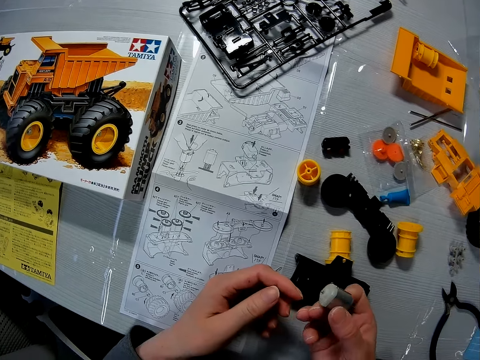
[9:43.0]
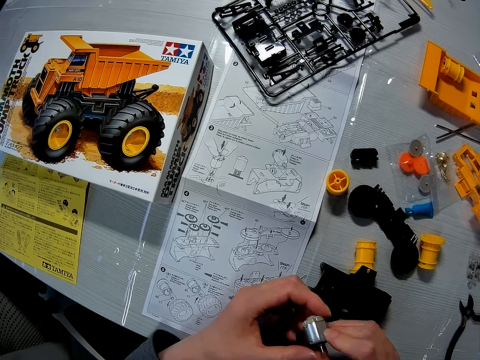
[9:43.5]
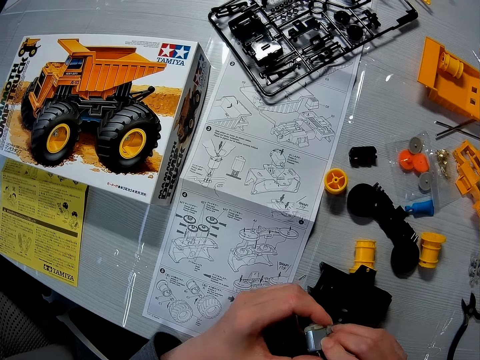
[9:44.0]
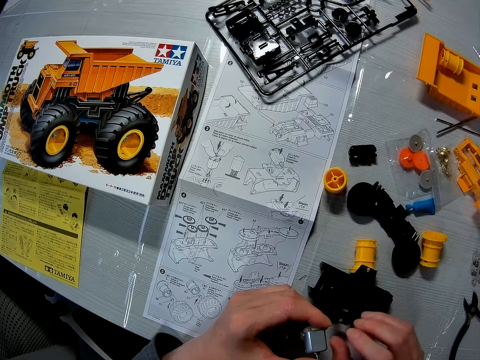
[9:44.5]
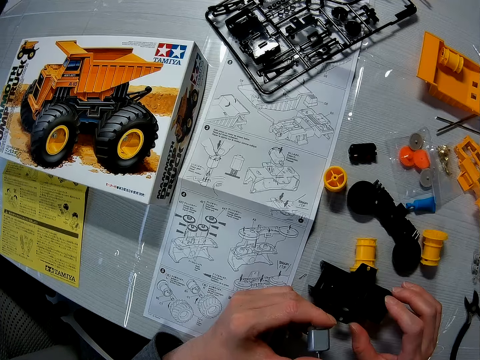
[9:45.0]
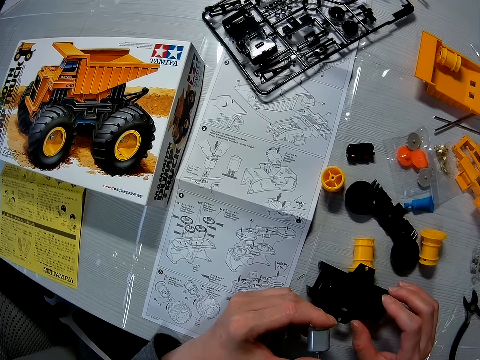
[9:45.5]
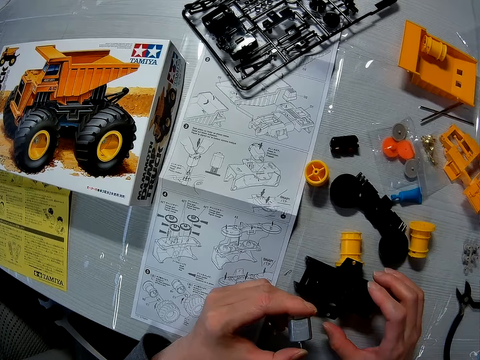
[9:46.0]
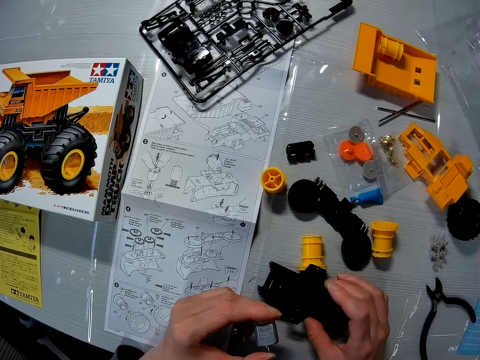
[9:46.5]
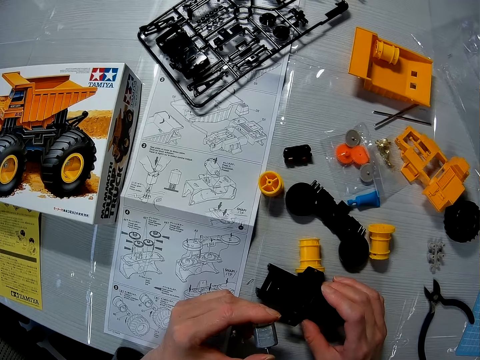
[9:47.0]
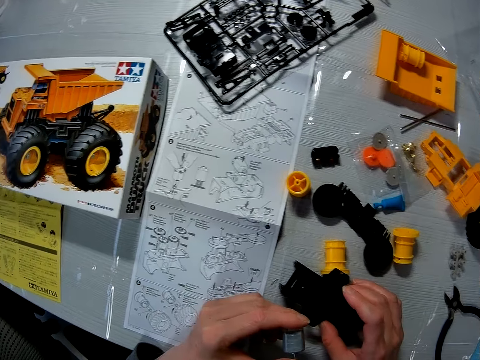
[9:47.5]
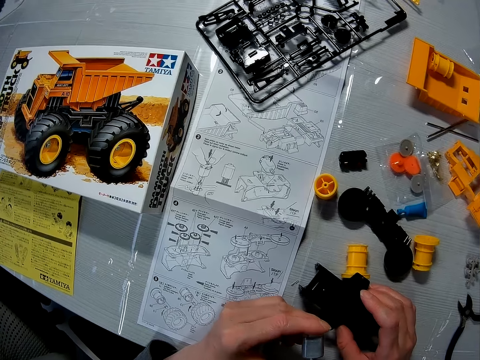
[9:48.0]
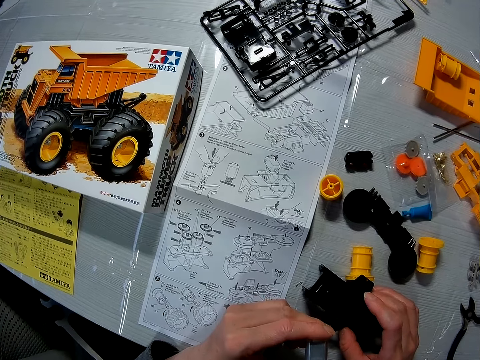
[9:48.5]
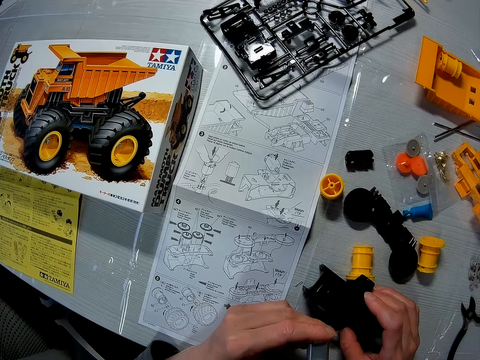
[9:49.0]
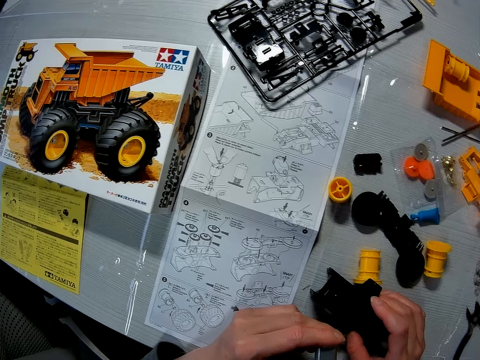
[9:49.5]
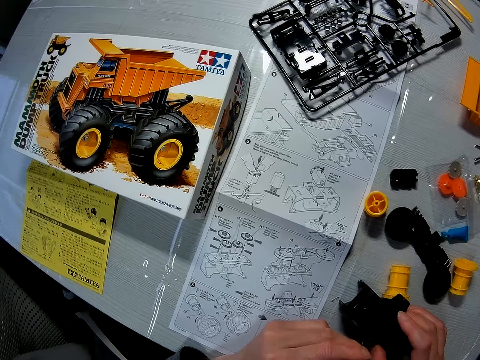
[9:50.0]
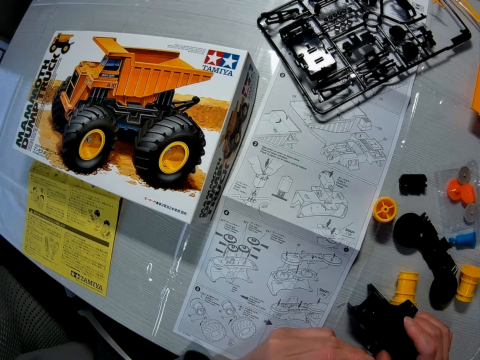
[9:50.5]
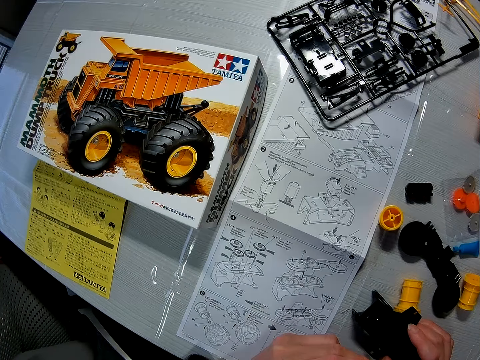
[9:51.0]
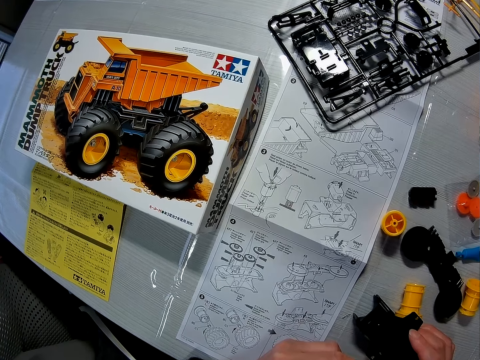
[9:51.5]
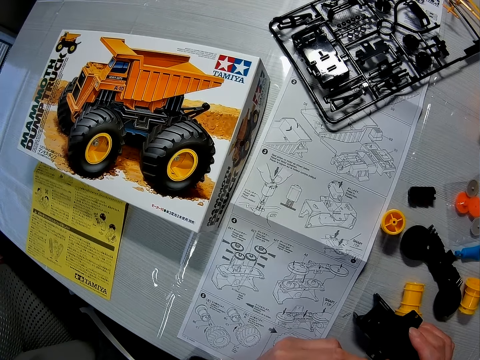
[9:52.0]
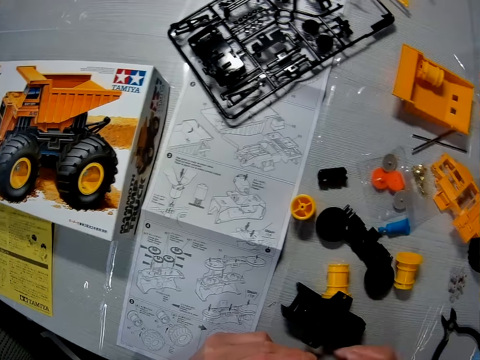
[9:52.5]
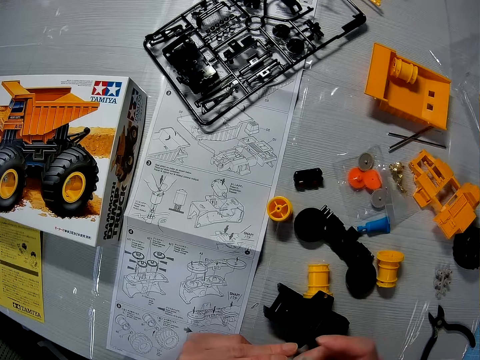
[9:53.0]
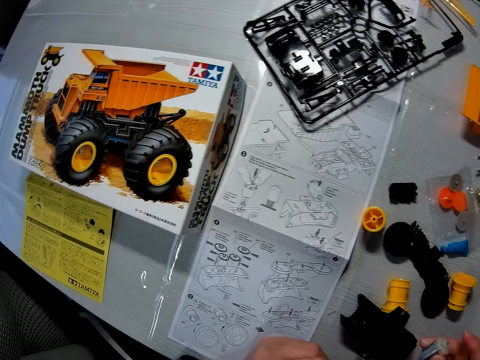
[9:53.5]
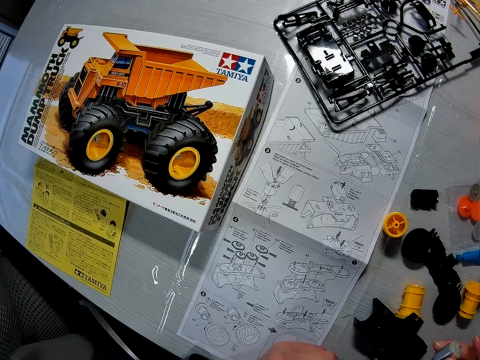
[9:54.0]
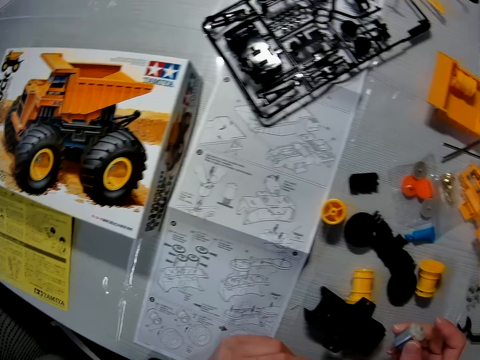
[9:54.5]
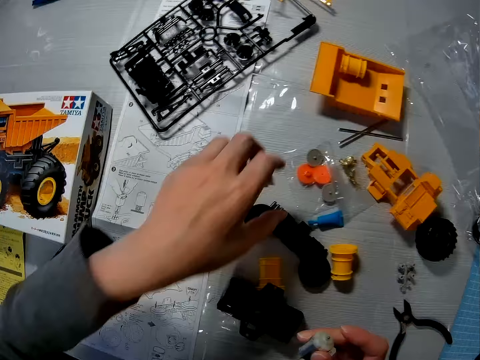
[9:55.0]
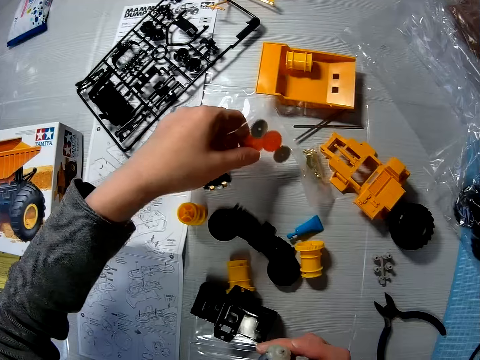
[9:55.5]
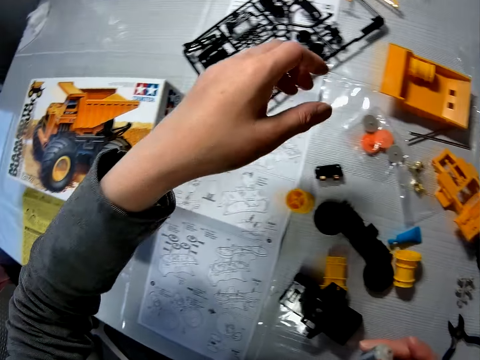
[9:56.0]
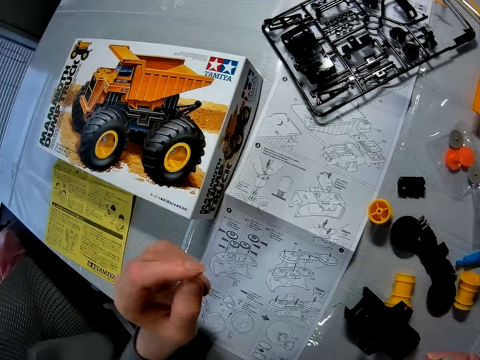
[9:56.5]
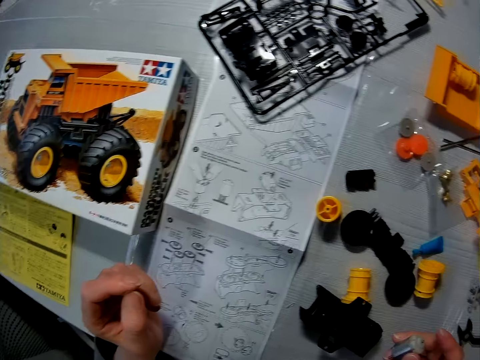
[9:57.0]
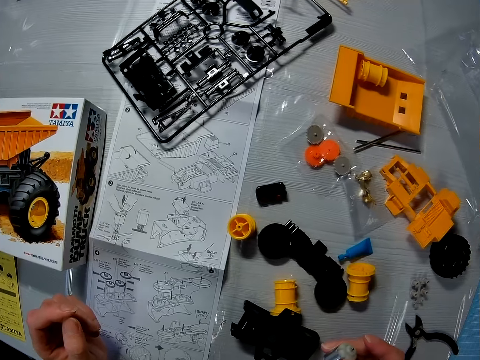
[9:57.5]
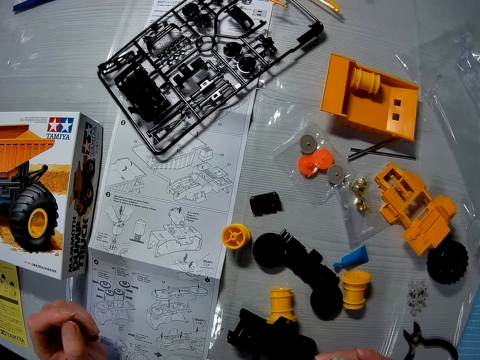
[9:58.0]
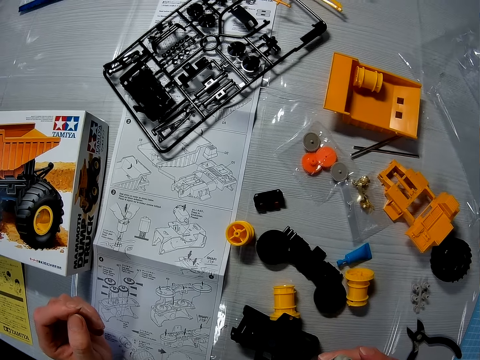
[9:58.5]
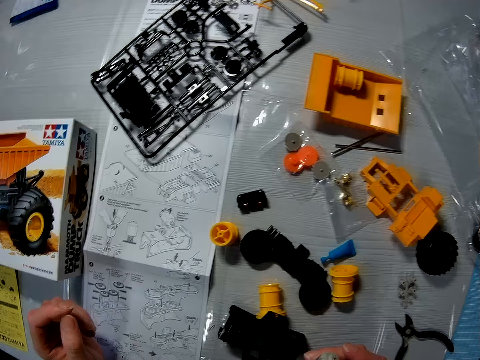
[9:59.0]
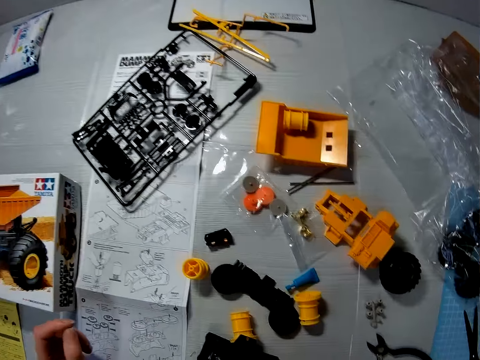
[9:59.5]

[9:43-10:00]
The camera wearer holds the bumper. He passes the electric motor to his right hand. He picks up a wheel holder. He adjusts a nylon of a set of gears on the table with his left hand. He unhands the wheel holder. He puts his left hand on a paper.

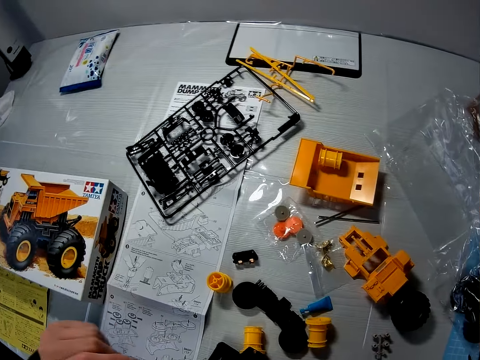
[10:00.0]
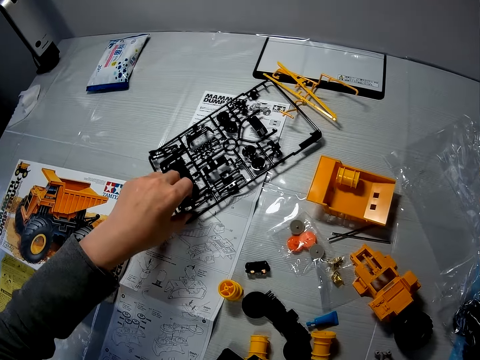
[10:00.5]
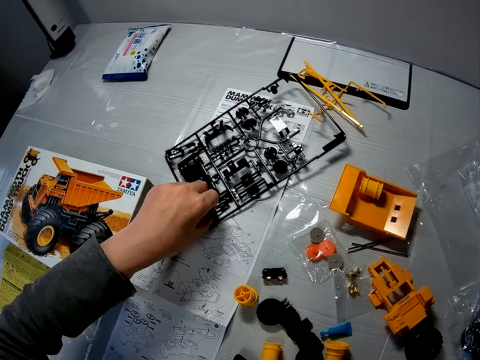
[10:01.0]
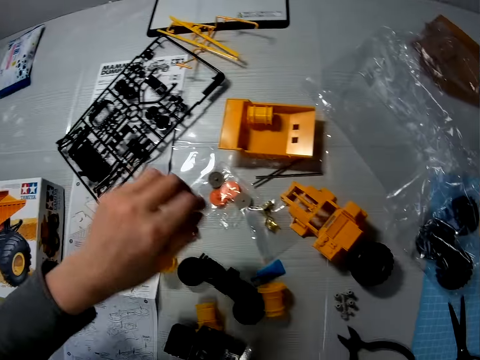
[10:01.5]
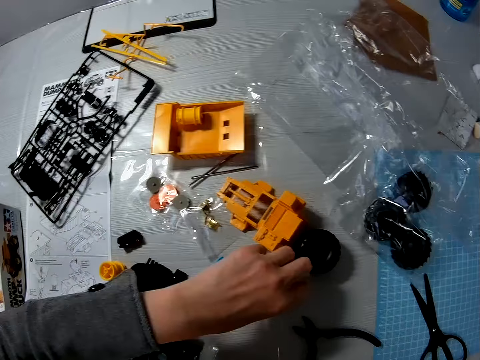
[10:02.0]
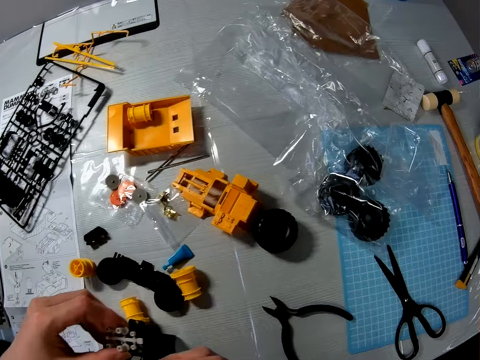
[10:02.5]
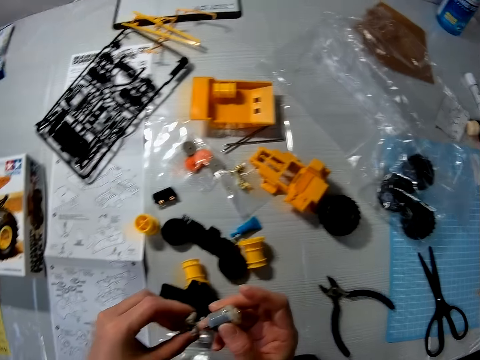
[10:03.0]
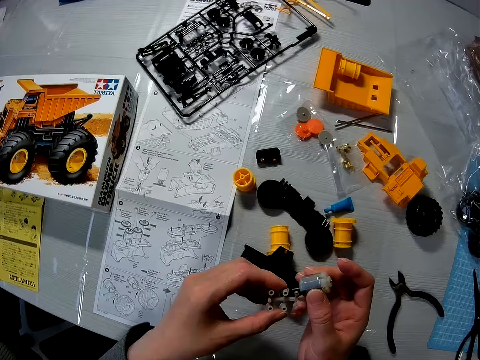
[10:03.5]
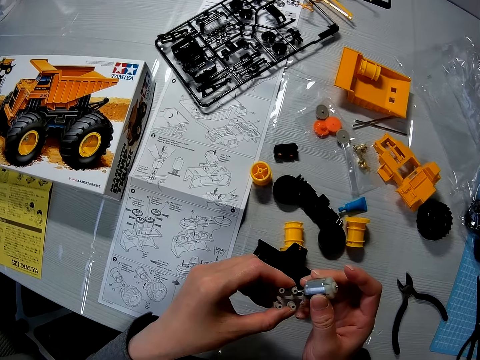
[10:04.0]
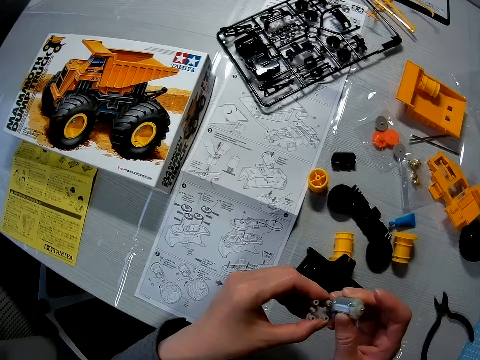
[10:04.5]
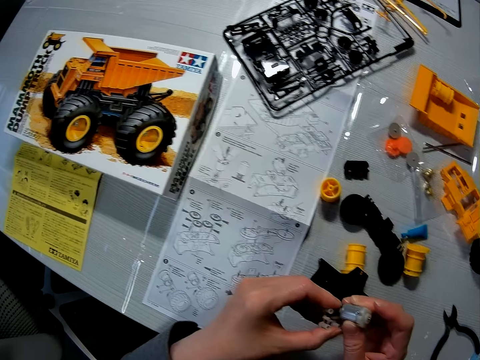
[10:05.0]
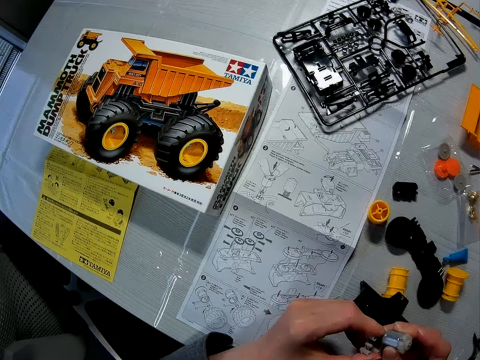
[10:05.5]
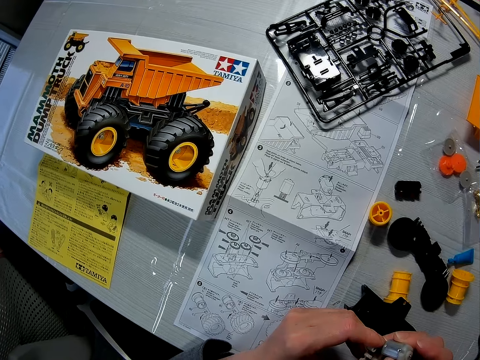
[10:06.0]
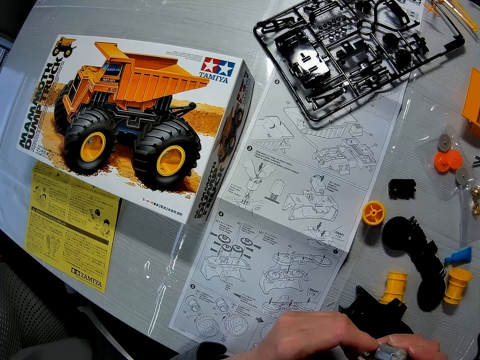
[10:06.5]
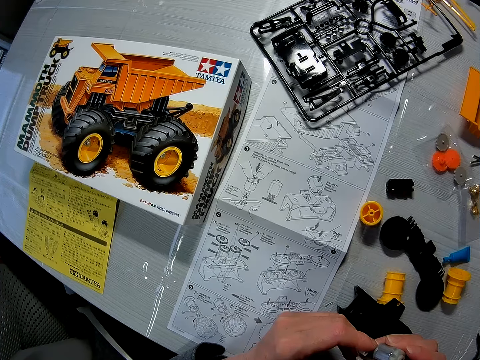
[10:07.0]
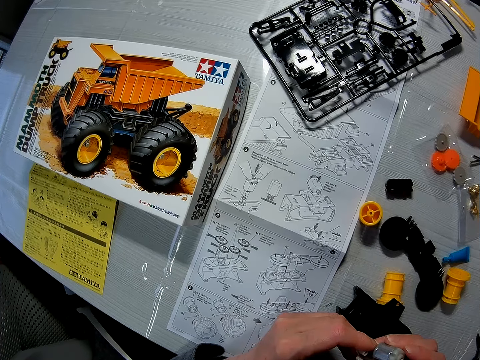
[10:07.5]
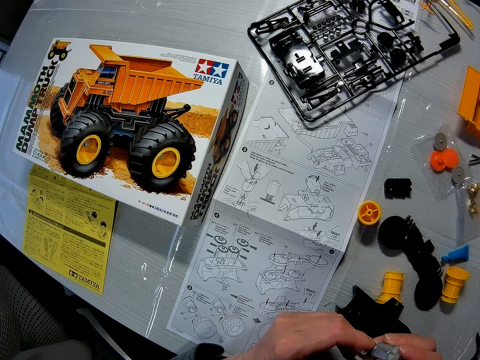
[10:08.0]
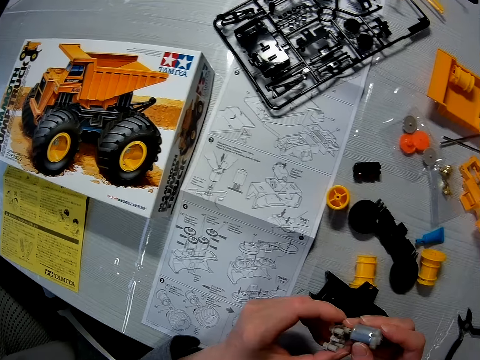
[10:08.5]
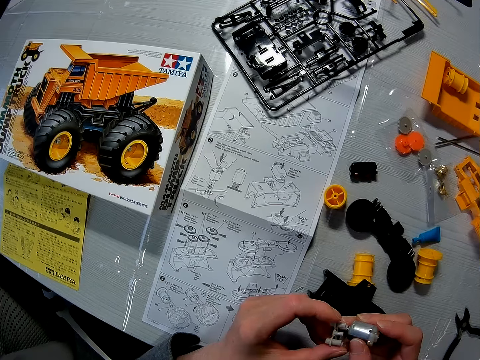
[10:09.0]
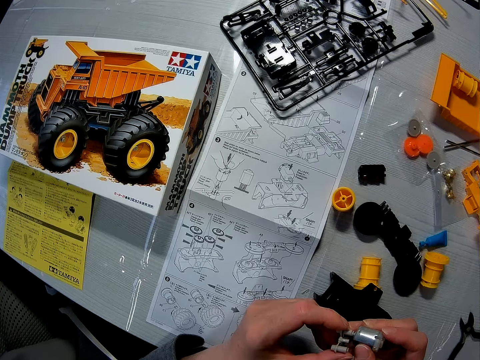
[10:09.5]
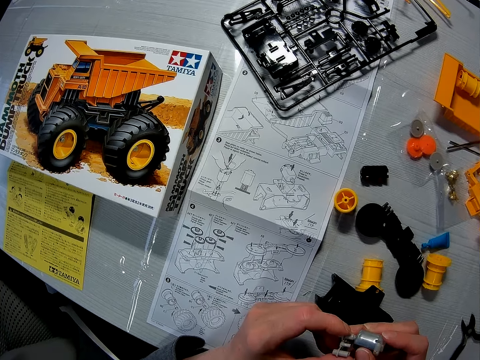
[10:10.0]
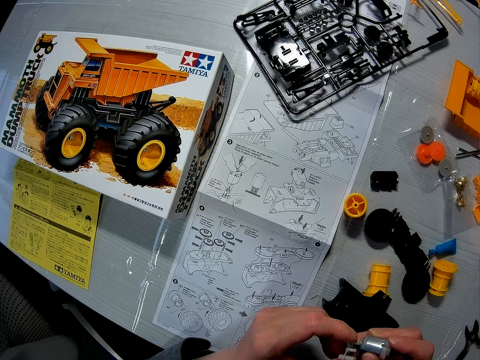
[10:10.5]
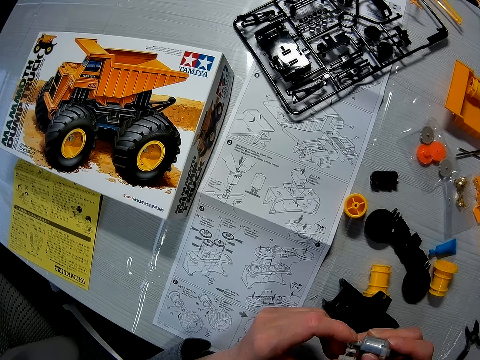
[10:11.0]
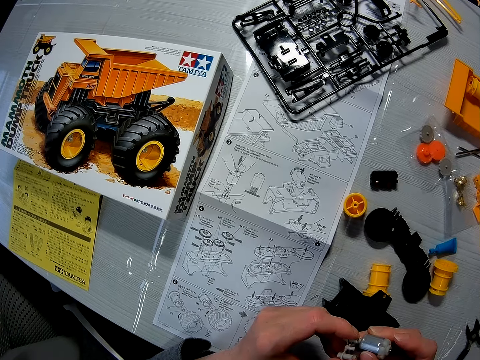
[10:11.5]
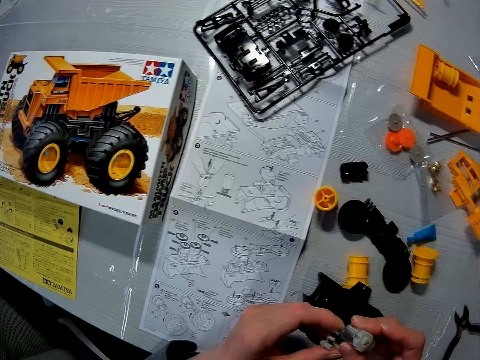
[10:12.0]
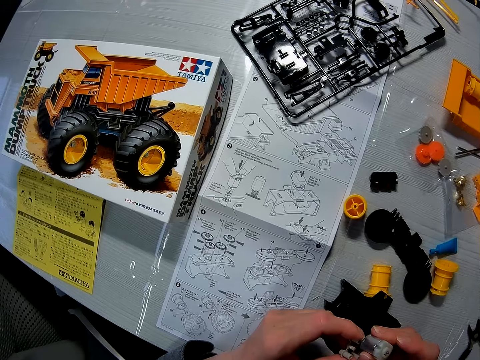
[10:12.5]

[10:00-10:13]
The camera wearer holds the pocher pedal. They touch the set of black pieces of the toy truck on the table with his left hand. They pick up a white plastic on the table with her left hand. They hold a tail rod and the spot tuned brushed motor. They put the electric motor on the white plastic with her right hand.
